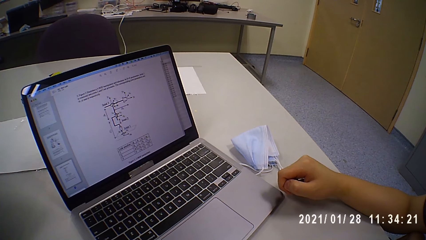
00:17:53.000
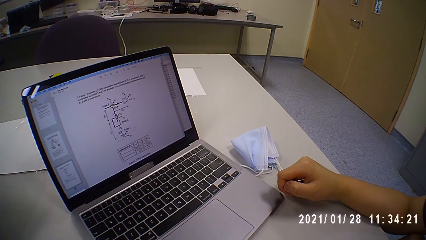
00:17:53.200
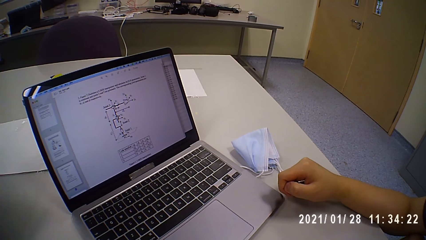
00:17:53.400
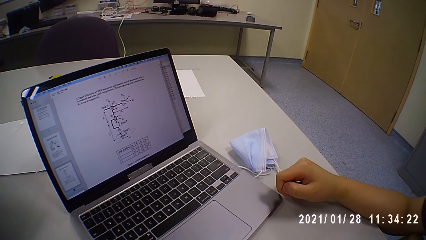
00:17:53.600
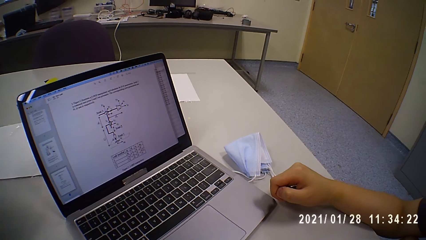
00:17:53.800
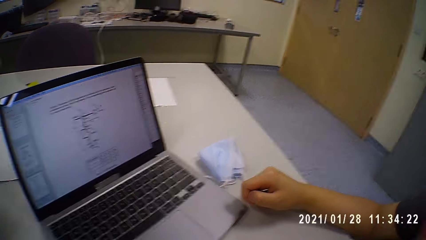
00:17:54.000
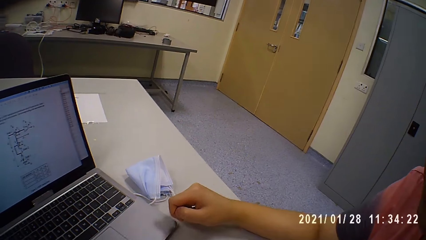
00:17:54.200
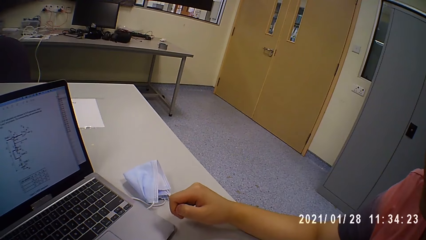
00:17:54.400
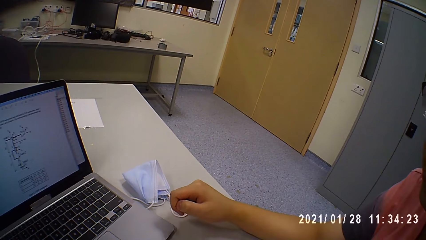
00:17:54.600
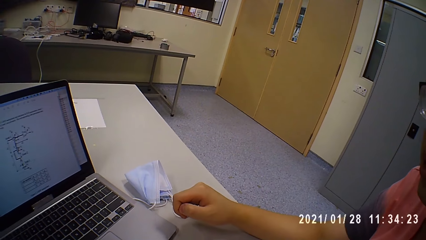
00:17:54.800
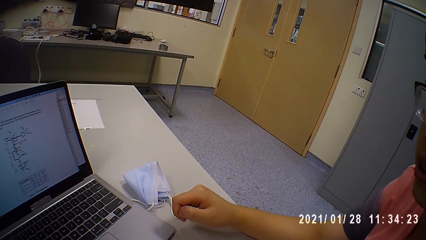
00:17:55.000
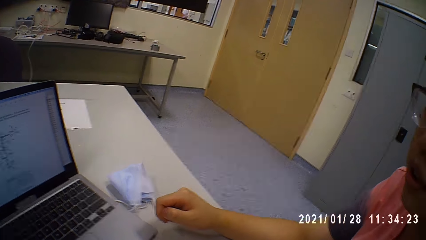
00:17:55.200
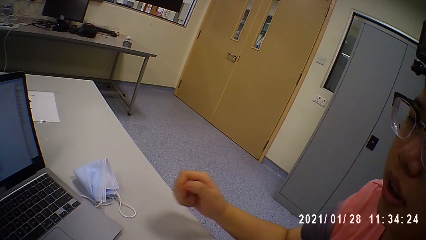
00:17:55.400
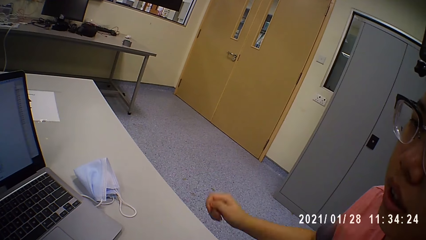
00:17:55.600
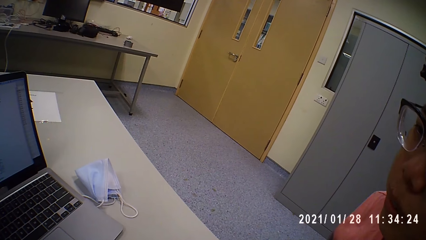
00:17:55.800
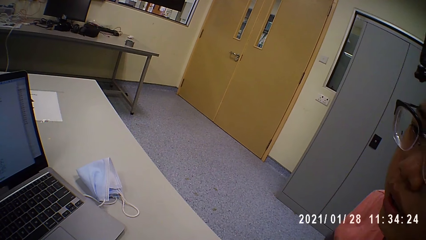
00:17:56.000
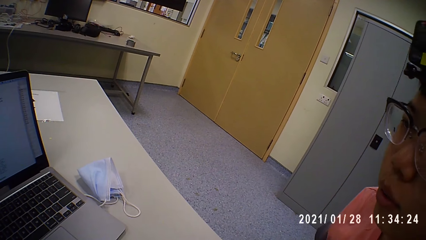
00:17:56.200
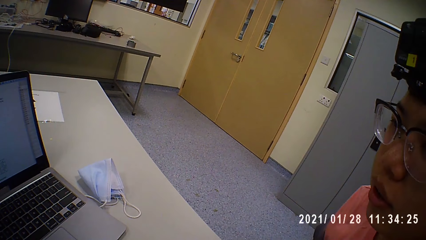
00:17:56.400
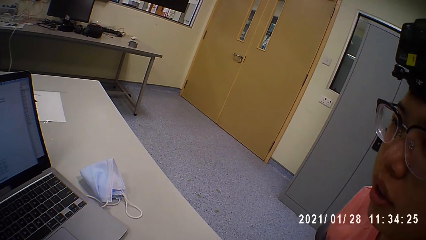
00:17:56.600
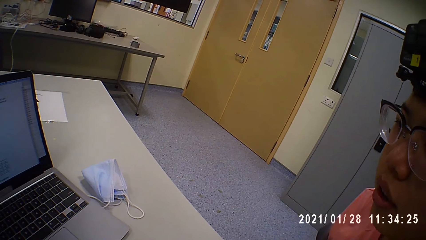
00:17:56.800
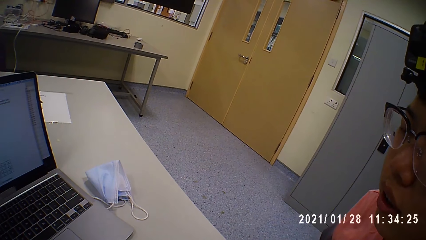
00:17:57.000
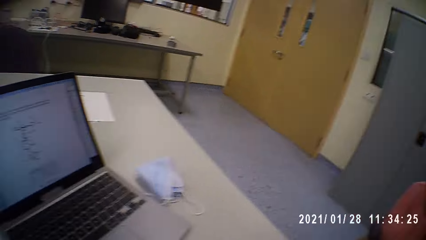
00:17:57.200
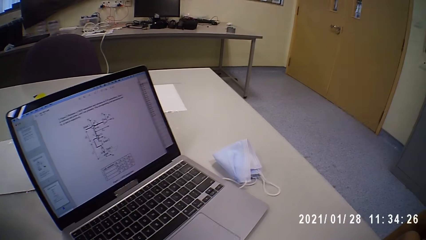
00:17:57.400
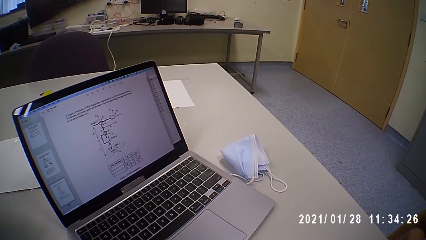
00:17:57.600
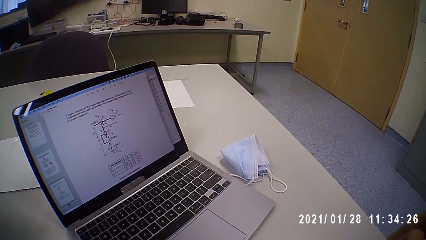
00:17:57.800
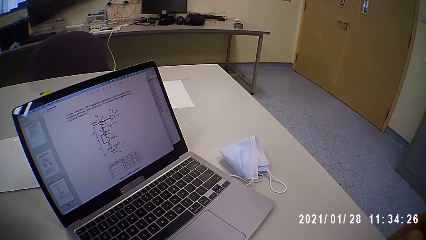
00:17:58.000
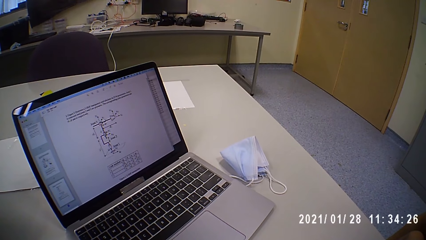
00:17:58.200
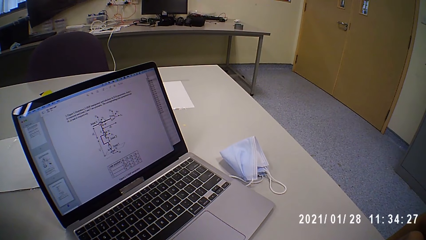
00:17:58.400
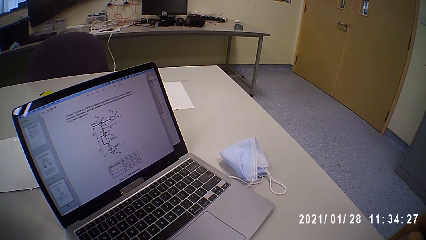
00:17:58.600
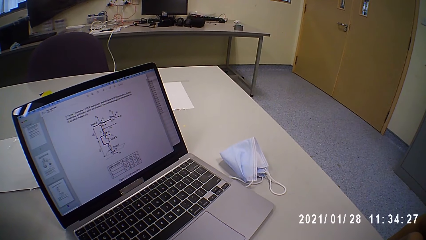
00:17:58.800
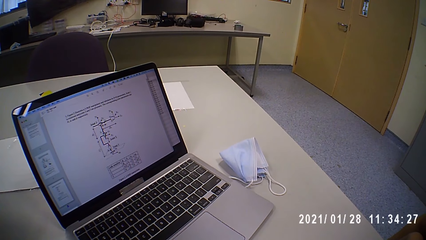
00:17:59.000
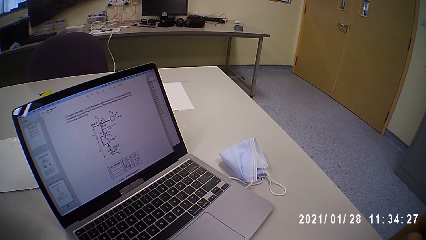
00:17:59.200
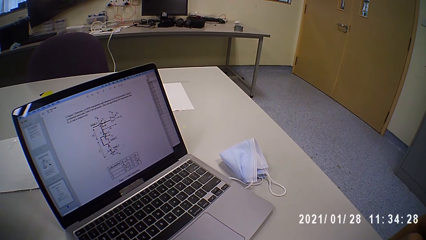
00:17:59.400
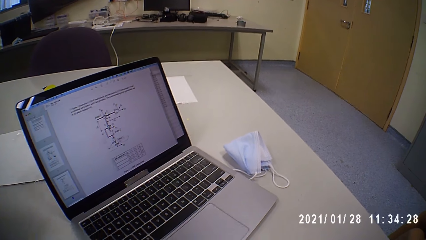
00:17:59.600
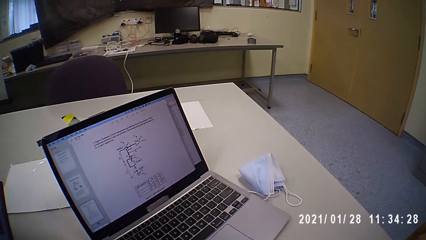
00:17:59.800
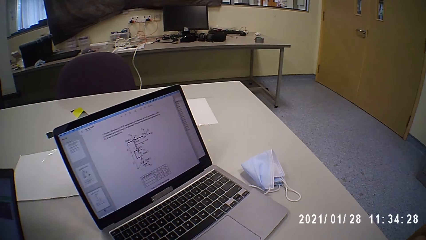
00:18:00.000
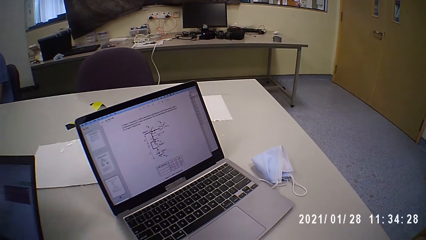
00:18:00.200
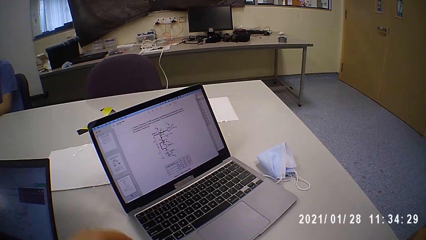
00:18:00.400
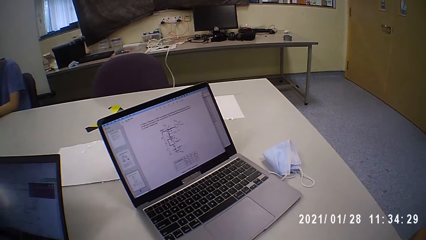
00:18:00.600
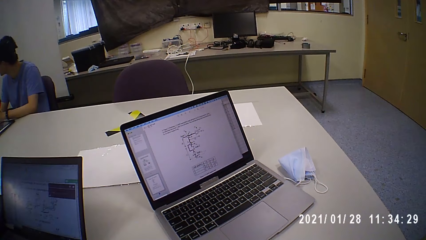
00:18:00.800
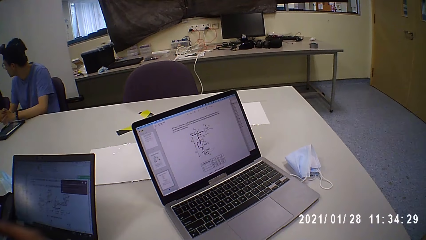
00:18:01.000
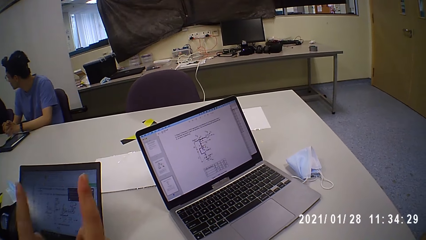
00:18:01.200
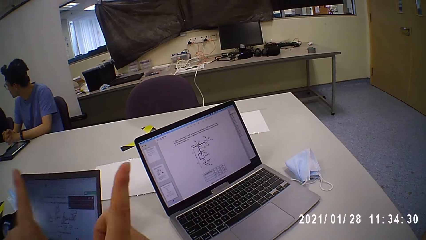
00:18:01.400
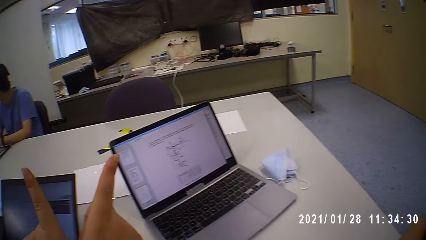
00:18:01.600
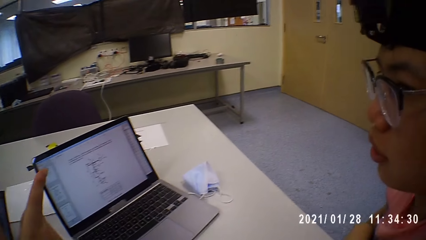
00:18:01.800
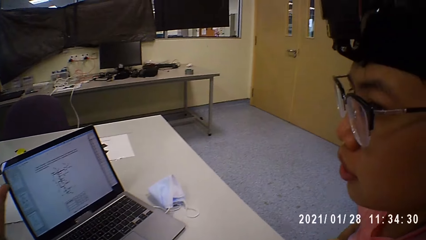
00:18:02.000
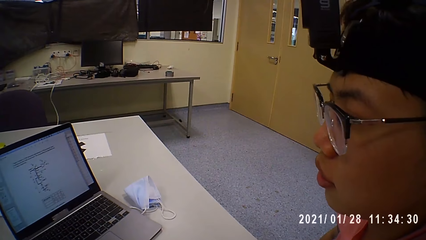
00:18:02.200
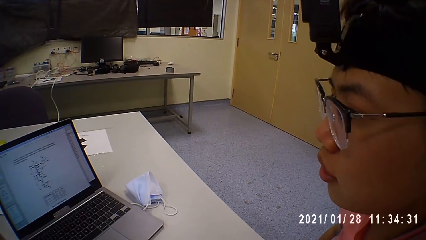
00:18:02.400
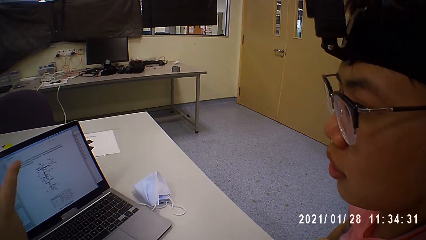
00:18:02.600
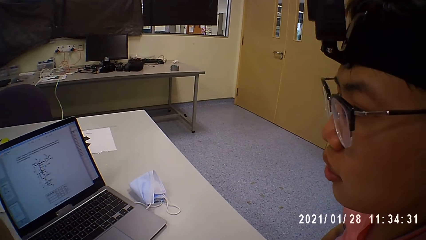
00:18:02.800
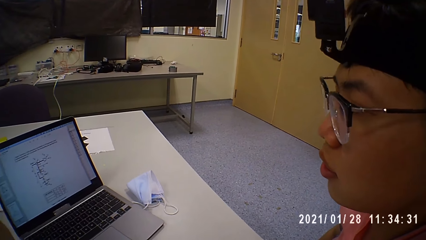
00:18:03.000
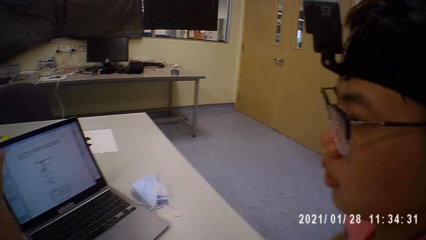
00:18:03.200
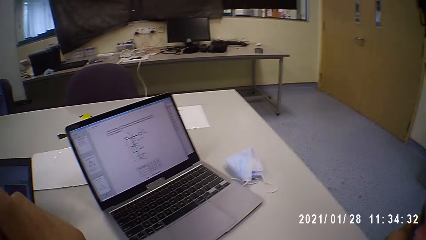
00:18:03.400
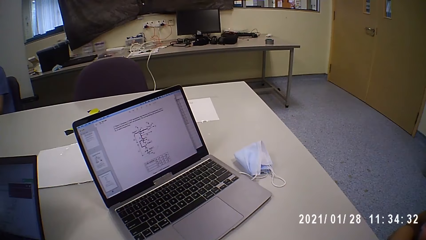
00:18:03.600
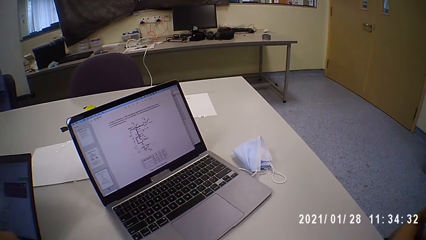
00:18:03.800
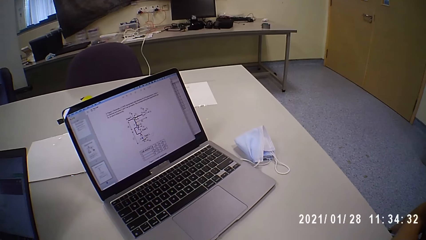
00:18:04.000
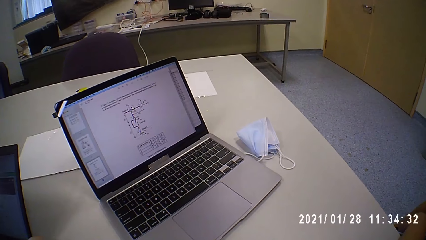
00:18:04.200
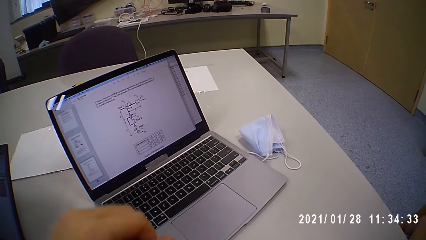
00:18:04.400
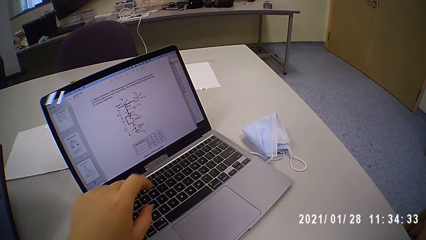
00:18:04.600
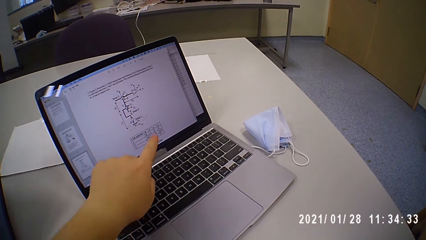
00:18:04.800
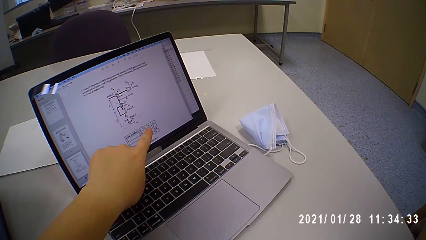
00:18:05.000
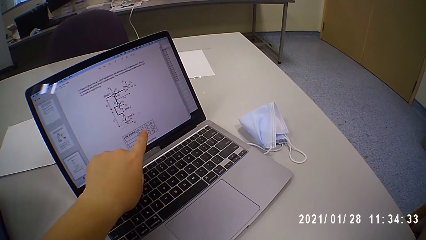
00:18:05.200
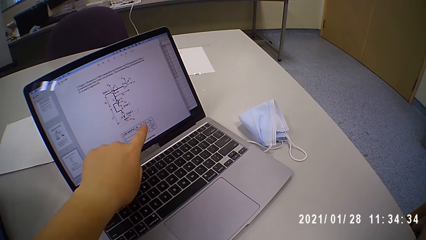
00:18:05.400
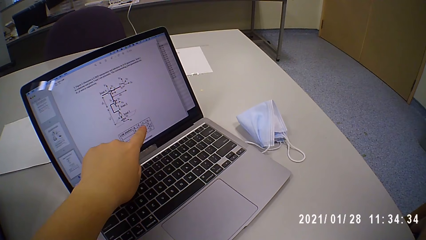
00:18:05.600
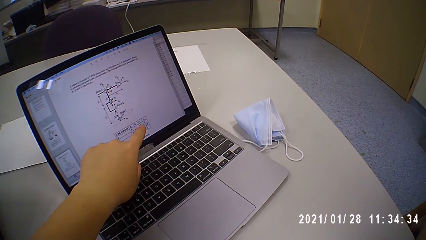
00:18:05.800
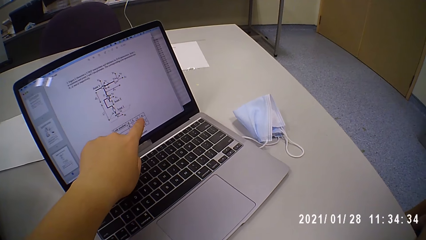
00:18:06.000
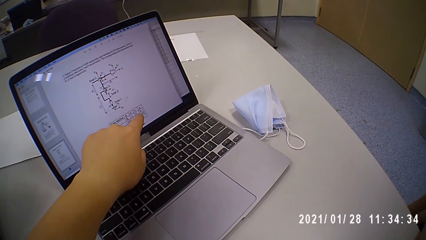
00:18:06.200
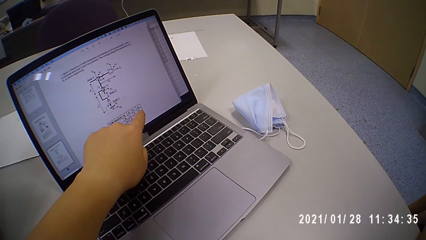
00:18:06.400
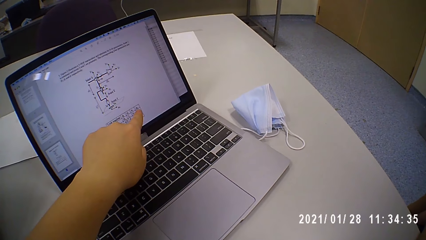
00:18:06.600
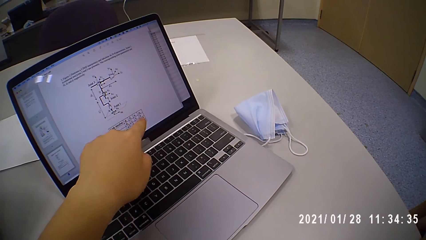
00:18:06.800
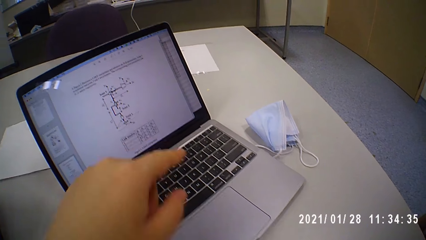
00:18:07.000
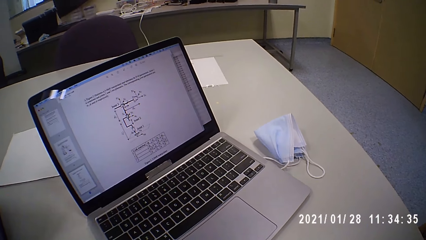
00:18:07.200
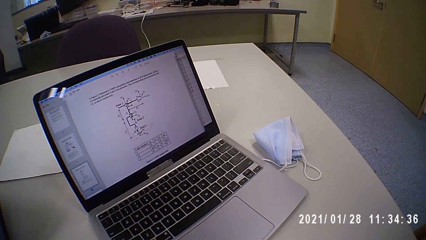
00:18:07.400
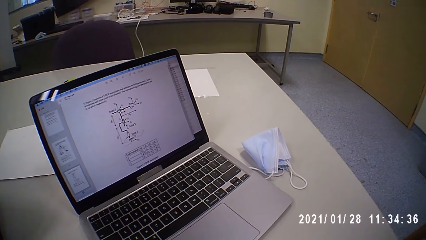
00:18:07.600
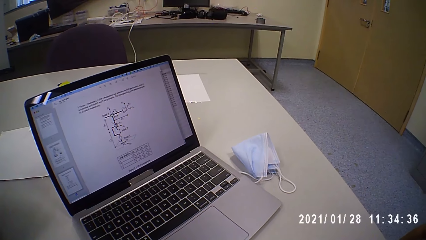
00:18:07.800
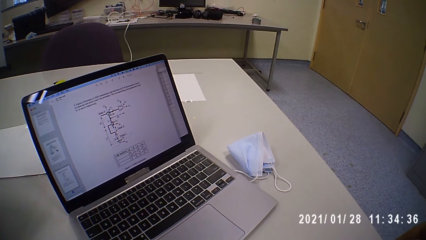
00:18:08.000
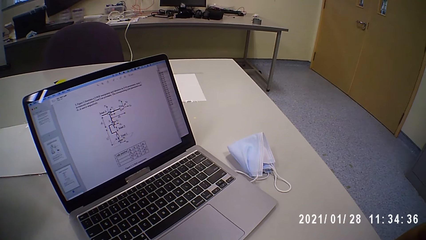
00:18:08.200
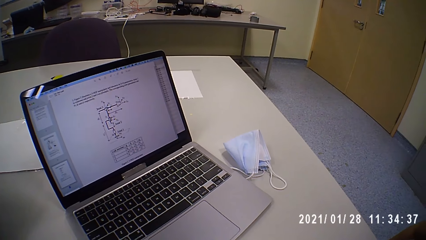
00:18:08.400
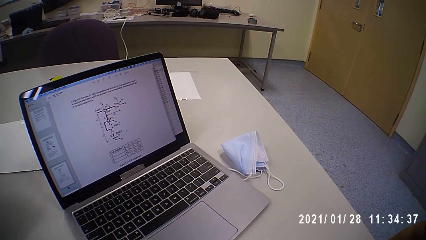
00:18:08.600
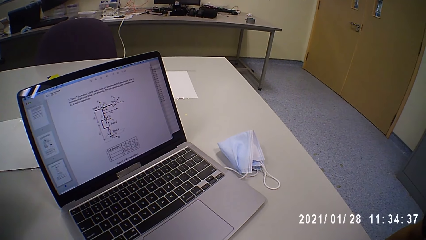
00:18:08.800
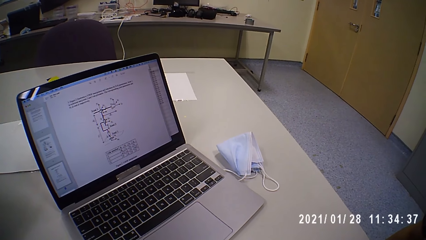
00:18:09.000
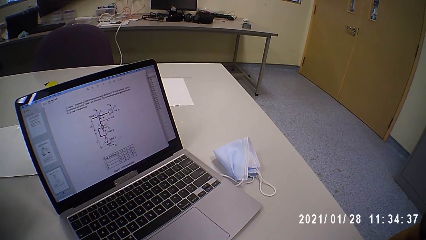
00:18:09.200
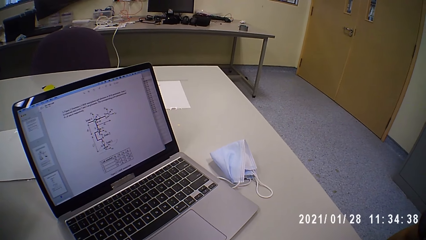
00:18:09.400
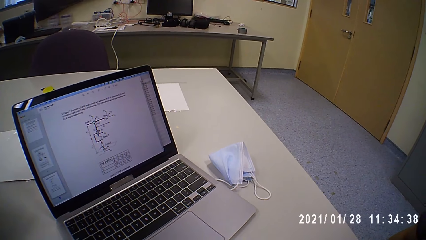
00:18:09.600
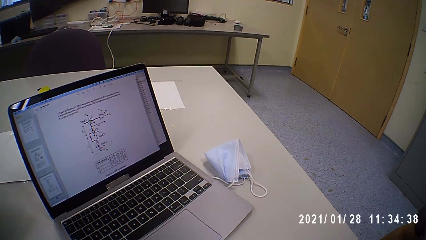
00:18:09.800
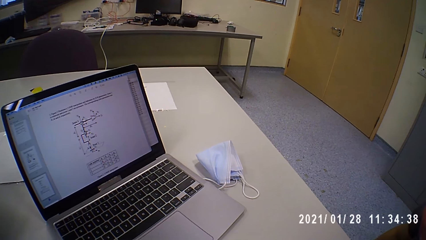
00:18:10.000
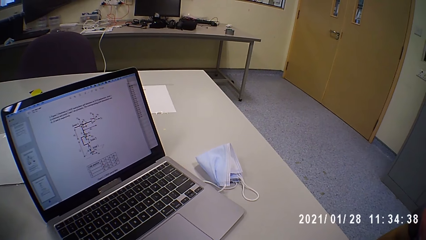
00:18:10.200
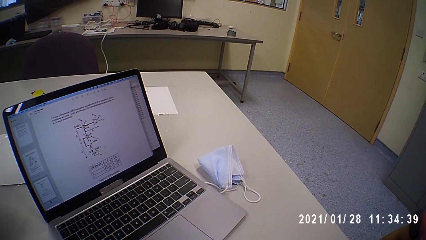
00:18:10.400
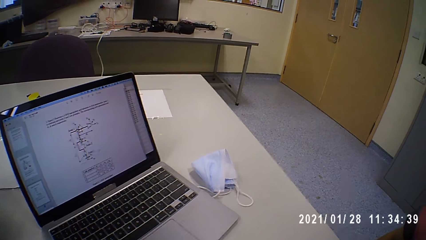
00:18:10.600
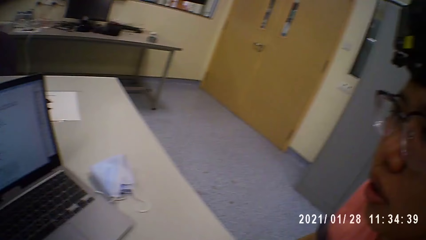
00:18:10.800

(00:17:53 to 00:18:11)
The camera wearer looks around. They look around again. They lift fingers. They point at the diagram.
